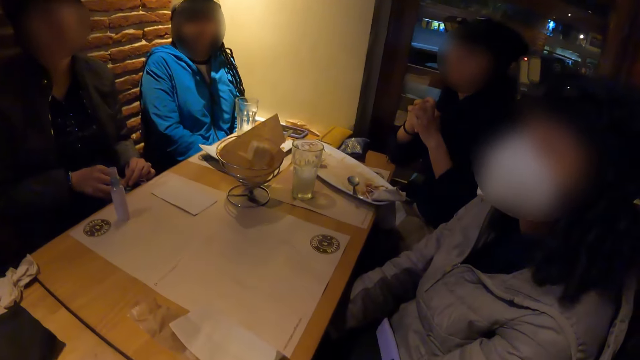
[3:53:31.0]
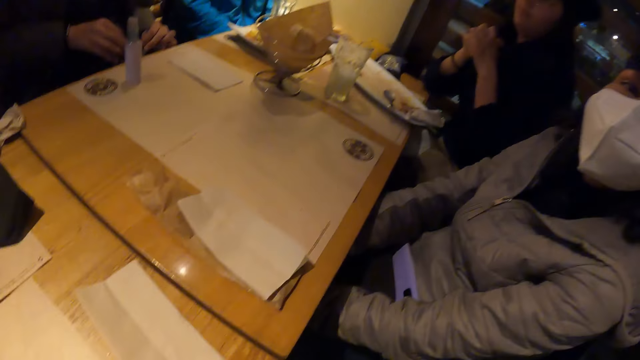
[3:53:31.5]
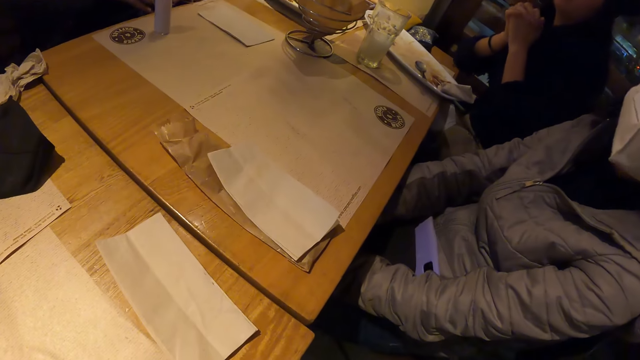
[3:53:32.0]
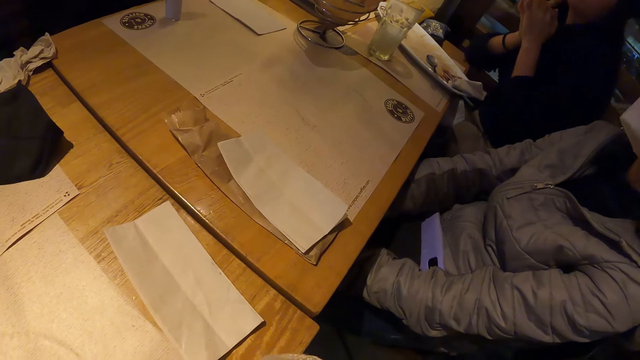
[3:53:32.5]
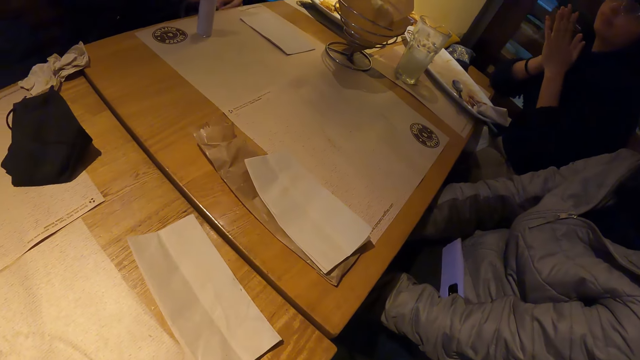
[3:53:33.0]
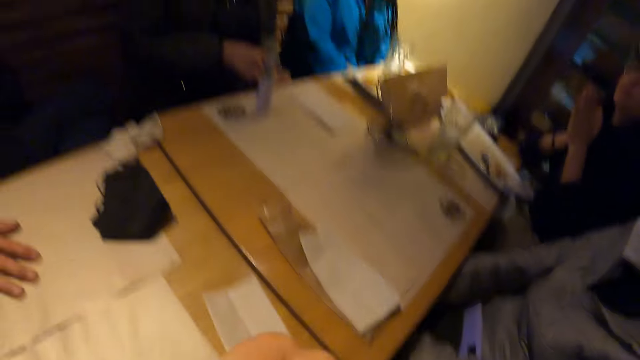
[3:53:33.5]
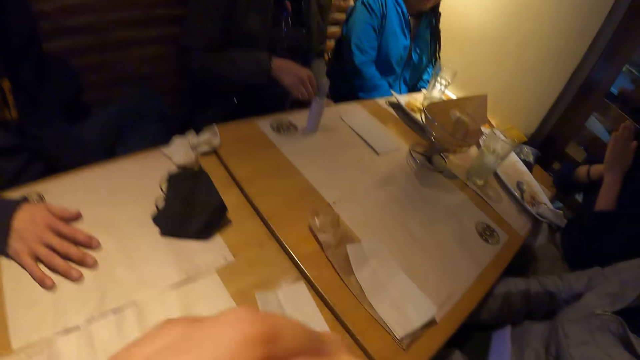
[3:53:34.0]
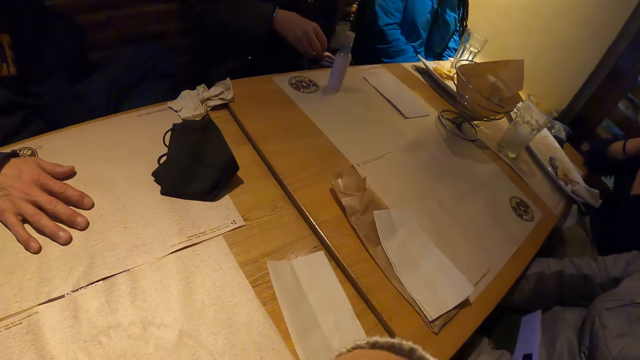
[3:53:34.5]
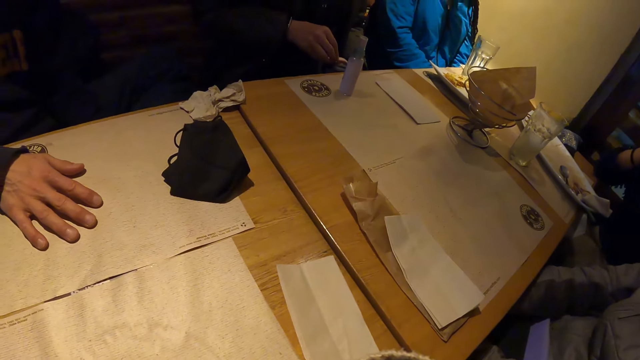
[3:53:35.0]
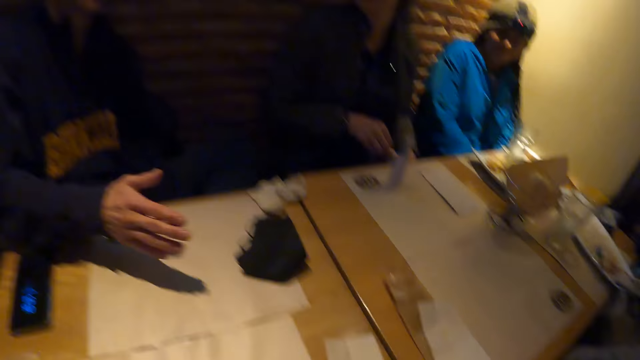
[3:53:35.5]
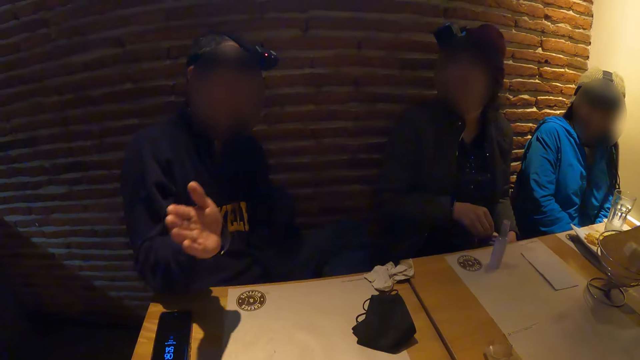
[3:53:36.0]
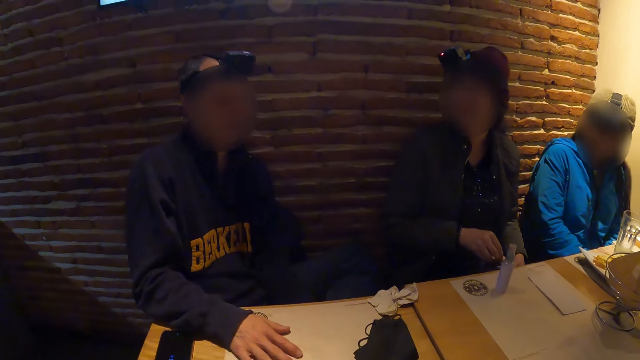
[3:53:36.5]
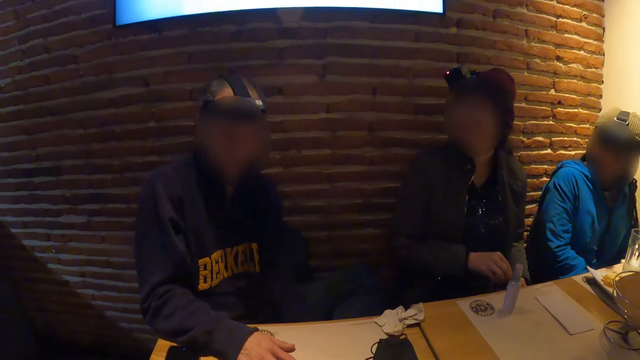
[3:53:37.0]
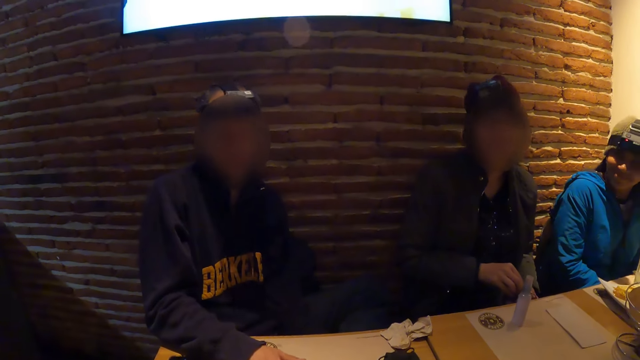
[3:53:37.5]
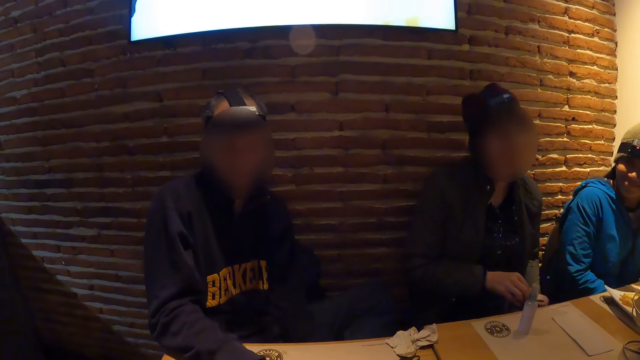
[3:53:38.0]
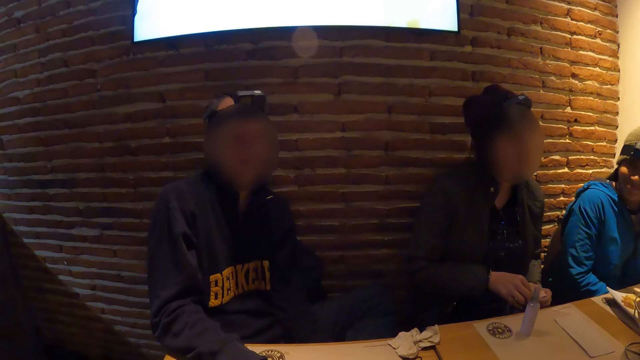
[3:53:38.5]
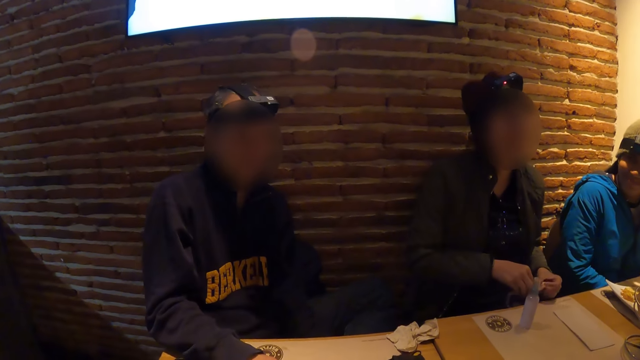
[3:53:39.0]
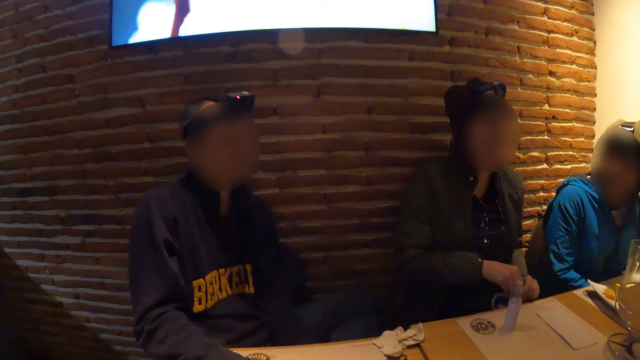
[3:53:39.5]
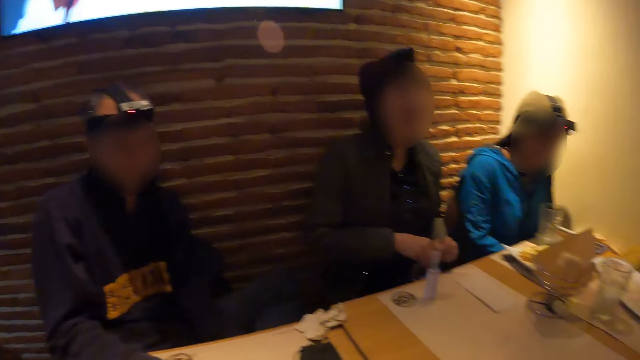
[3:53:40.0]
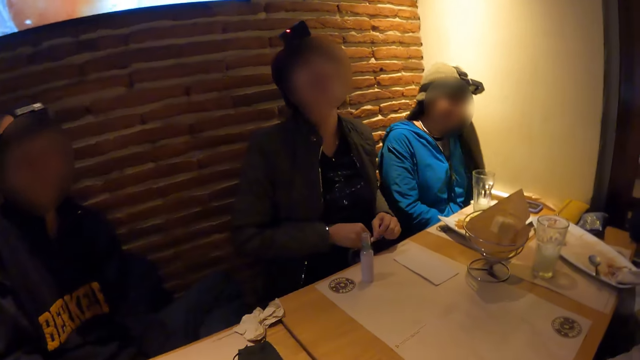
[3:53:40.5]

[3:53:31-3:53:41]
A man lifts his hand up. The camera wearer looks around. The man puts his hand down.

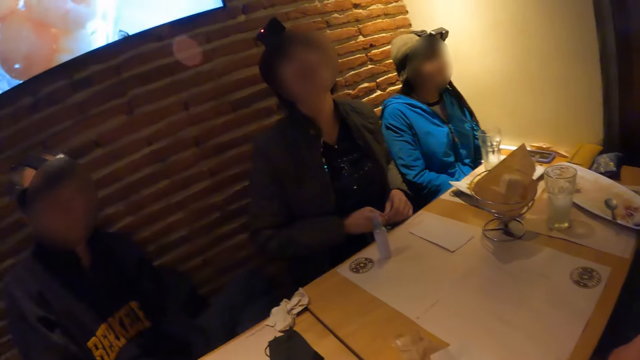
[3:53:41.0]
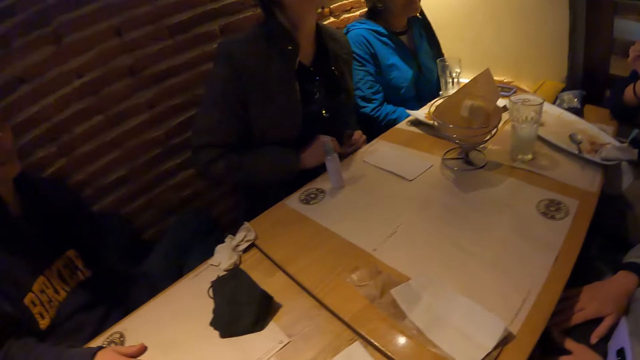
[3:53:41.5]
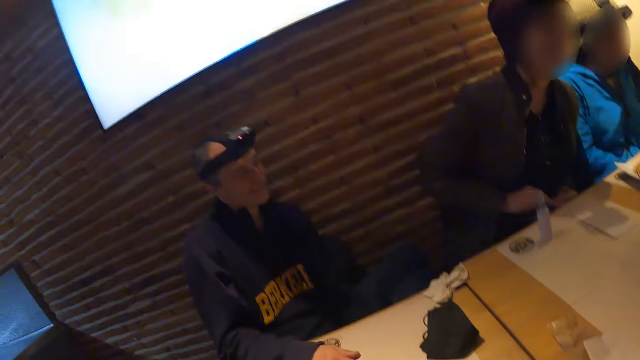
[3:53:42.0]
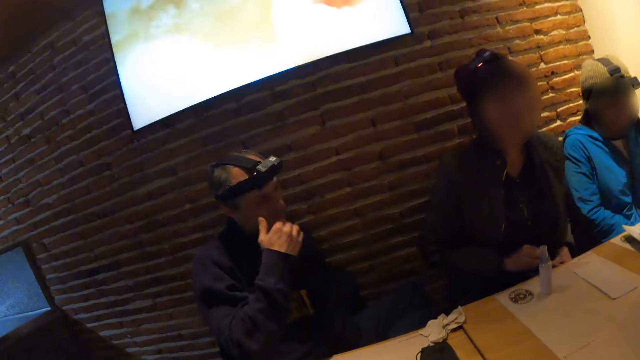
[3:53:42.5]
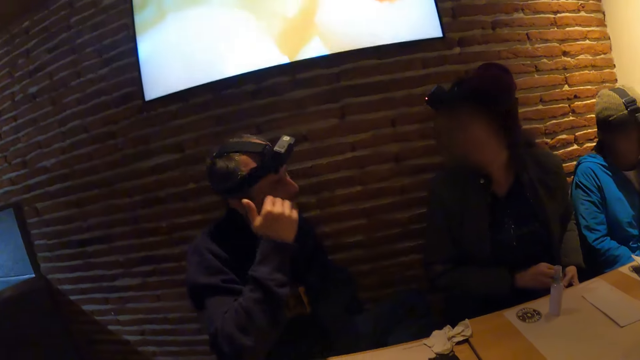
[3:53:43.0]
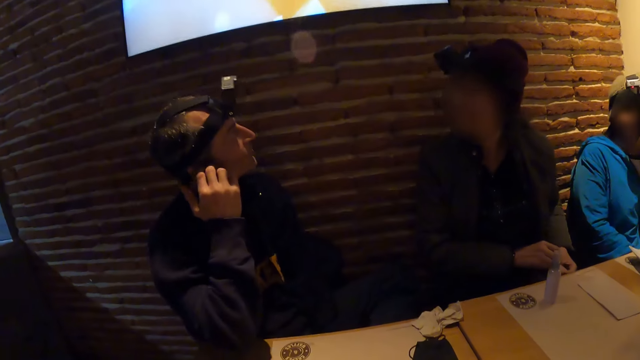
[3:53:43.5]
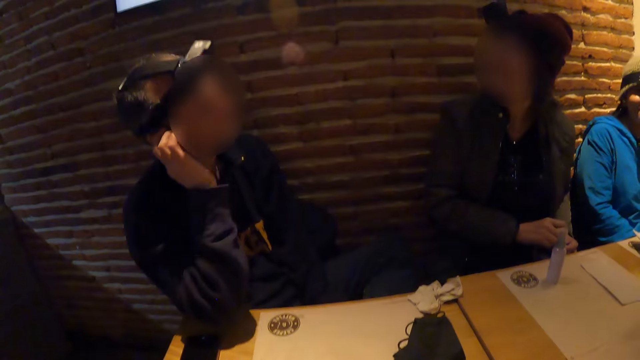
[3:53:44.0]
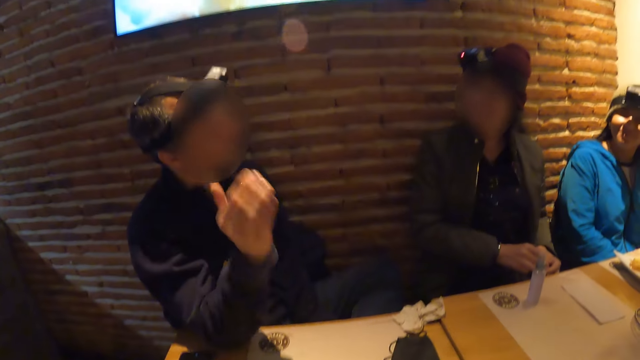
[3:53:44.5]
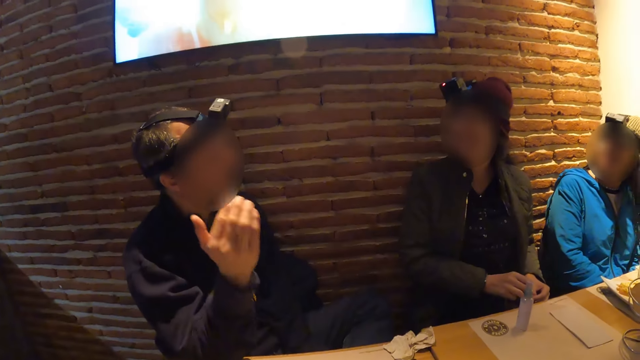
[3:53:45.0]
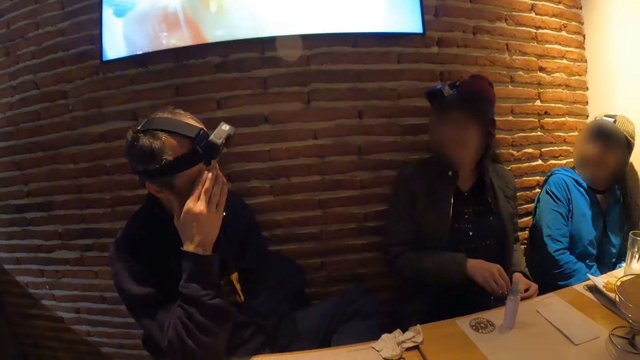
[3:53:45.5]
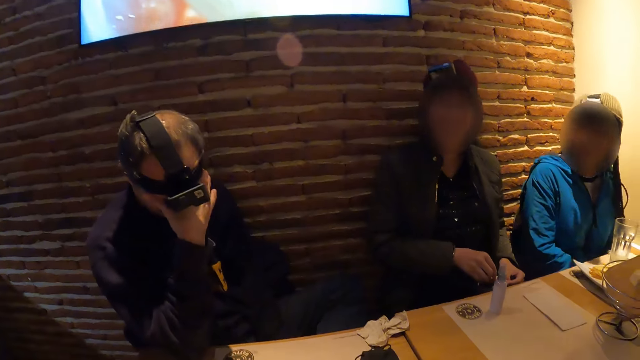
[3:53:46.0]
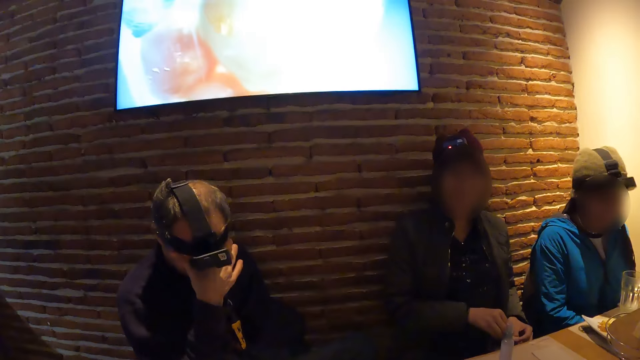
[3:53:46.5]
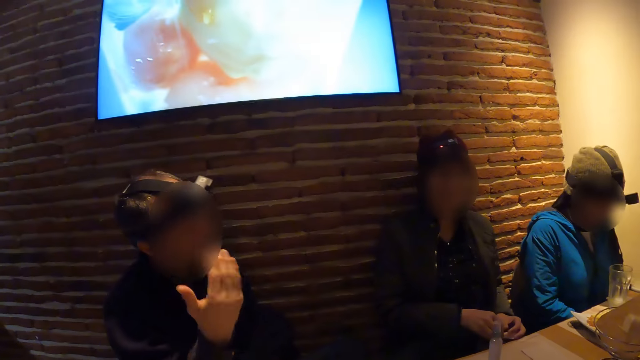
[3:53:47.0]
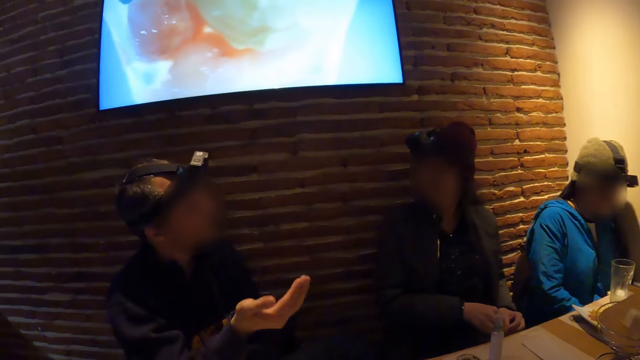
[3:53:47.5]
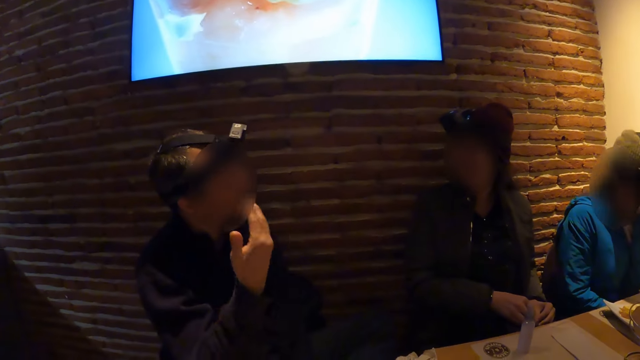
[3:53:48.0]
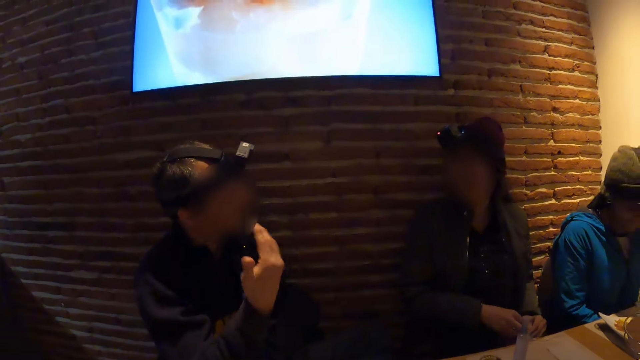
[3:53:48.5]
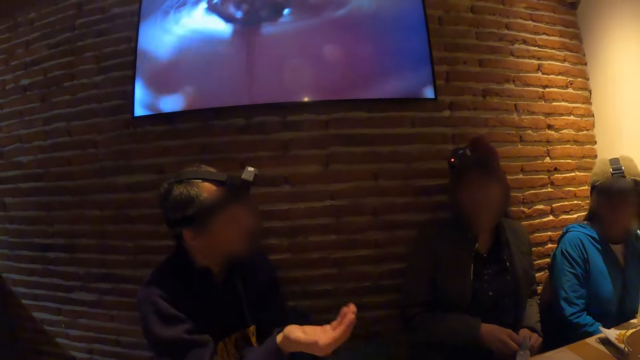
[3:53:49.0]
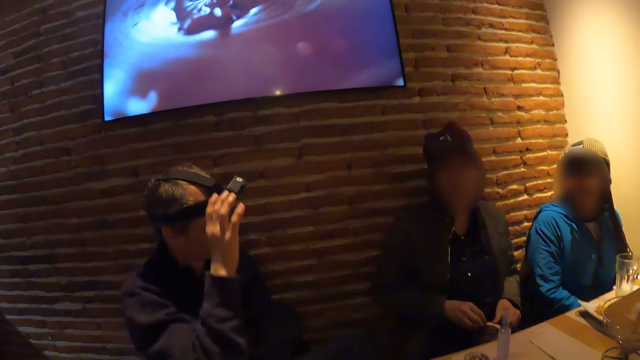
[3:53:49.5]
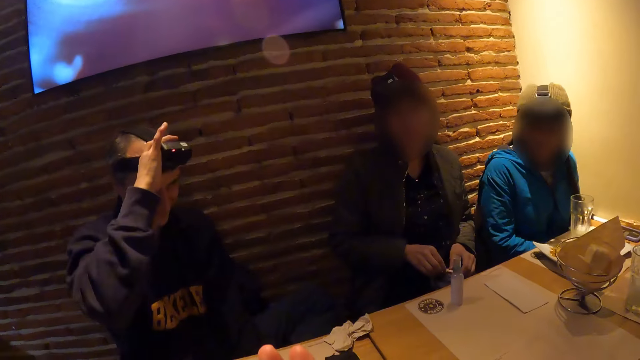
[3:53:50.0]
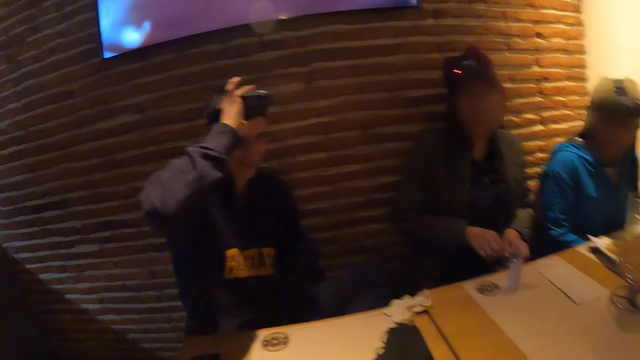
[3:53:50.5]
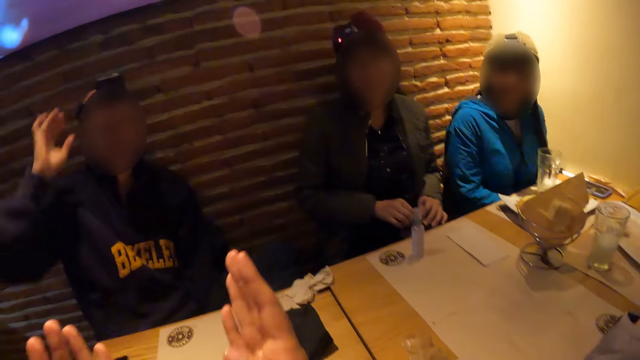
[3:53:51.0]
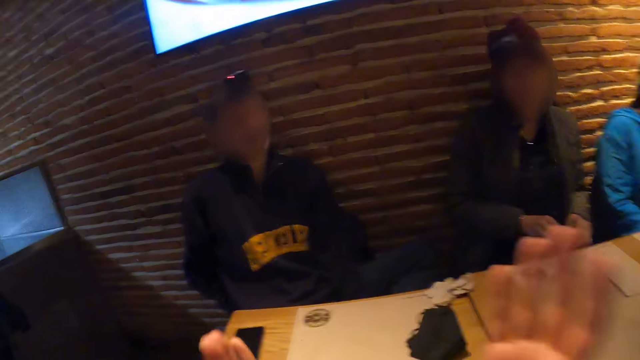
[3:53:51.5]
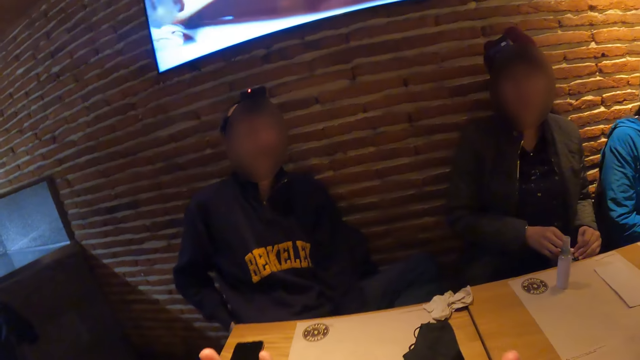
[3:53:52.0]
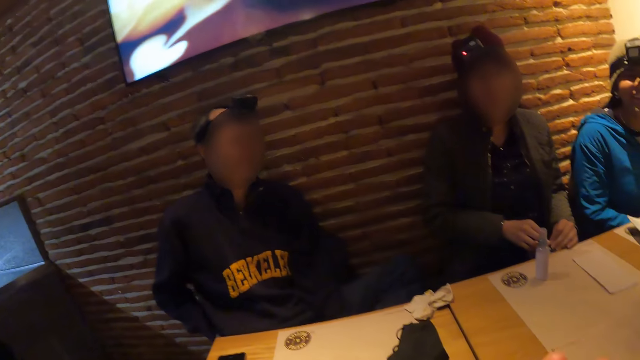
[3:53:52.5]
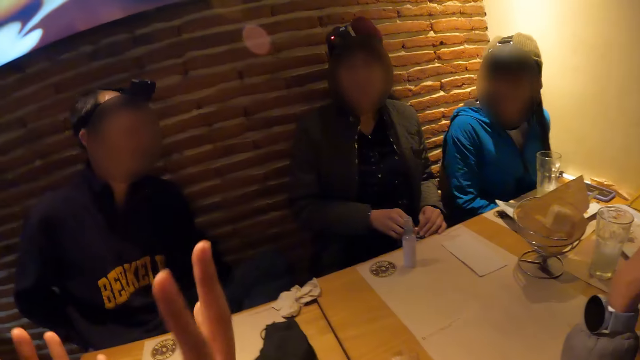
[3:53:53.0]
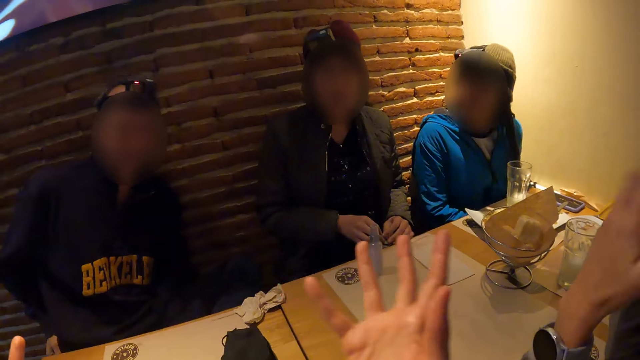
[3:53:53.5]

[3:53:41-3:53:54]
The camera wearer looks around. A man lifts his hand up, rubs his eyes with his right hand, adjusts a camera on his head with his right hand, signals with his right hand and puts his hand down. The camera wearer lifts up both hands.
